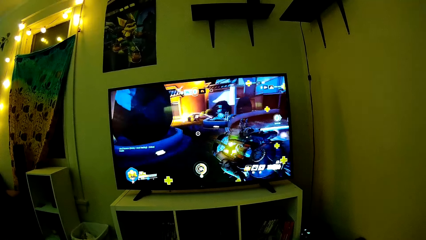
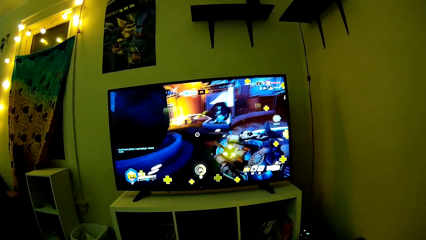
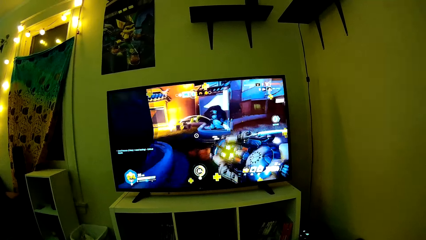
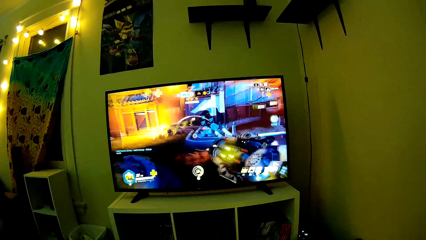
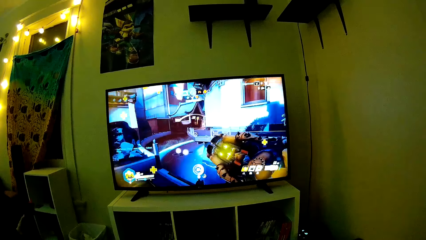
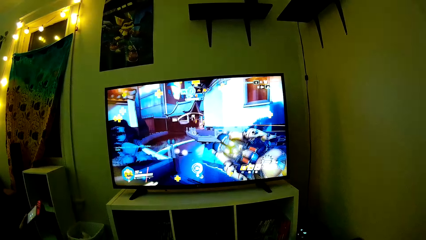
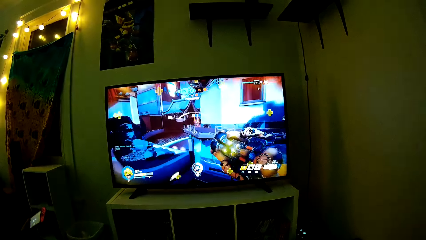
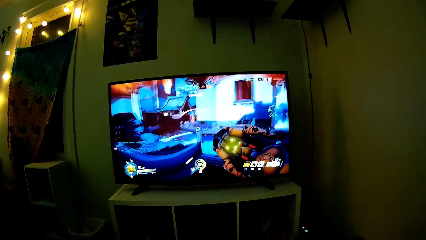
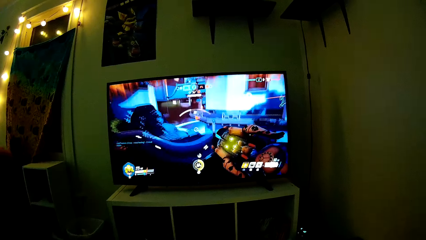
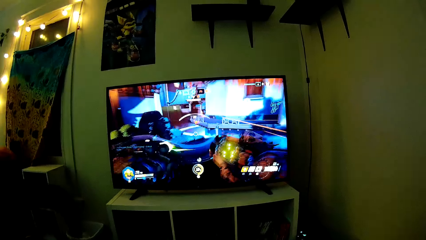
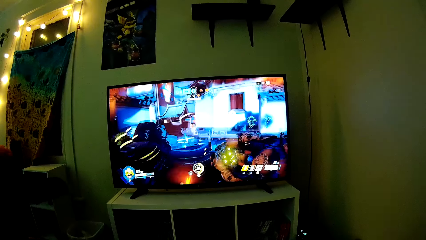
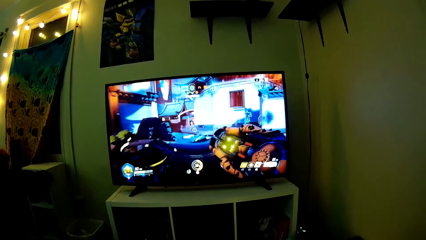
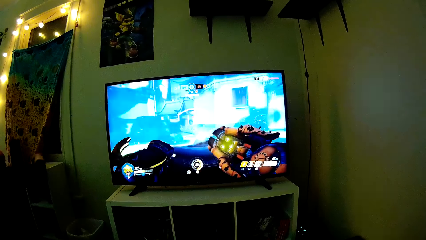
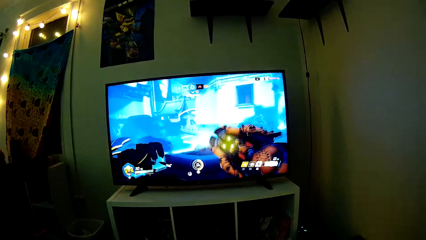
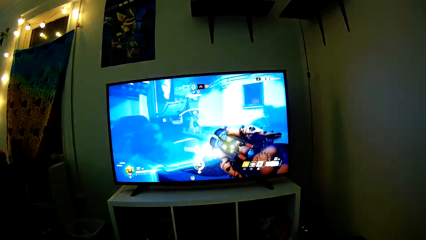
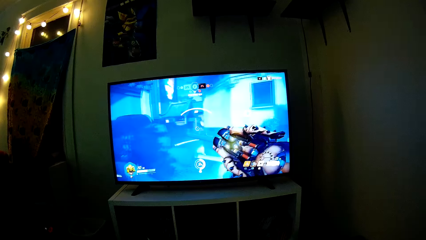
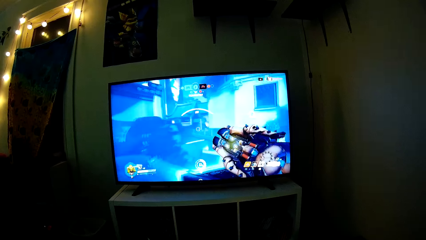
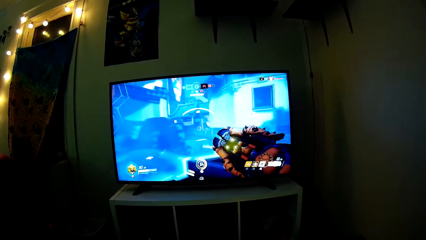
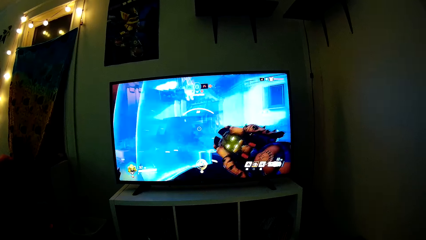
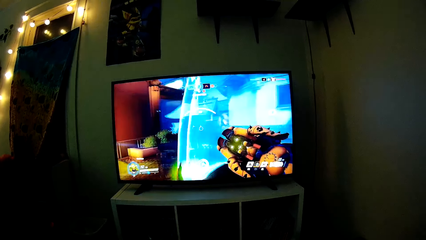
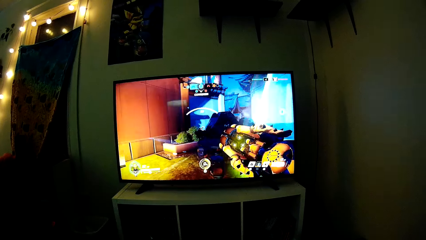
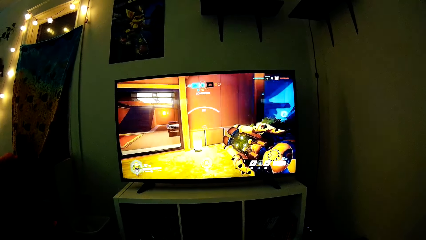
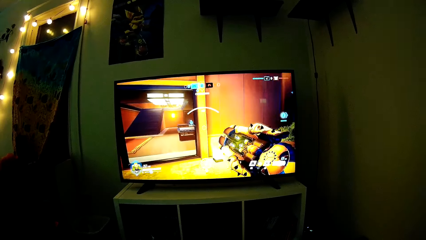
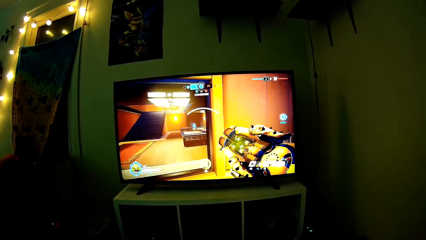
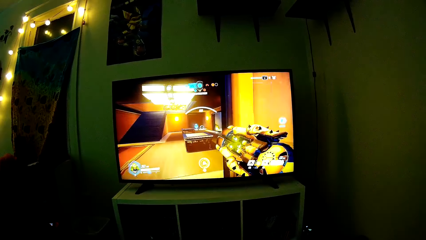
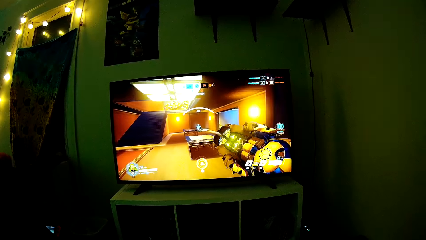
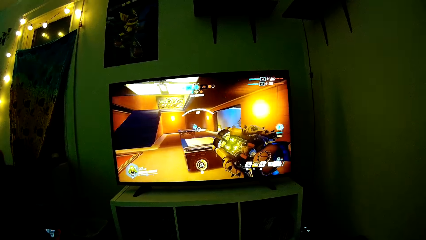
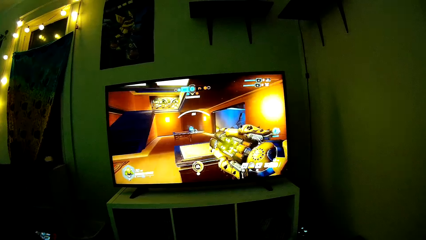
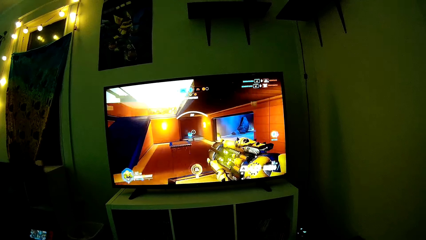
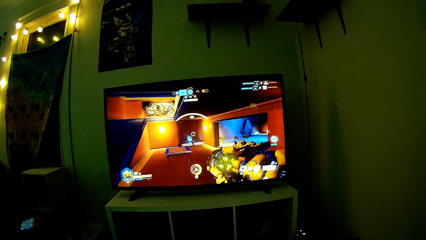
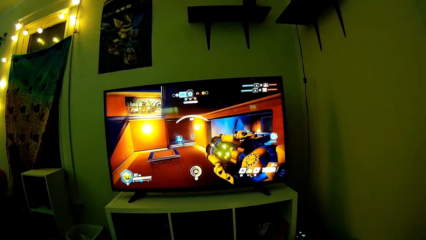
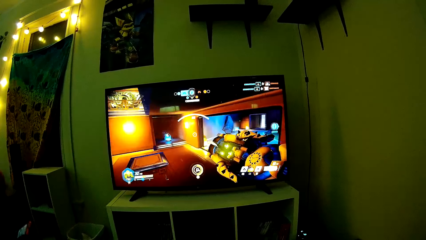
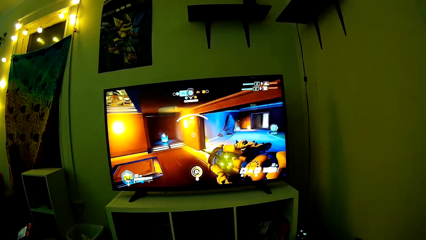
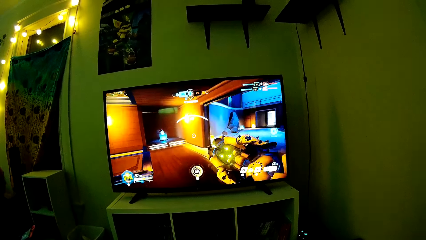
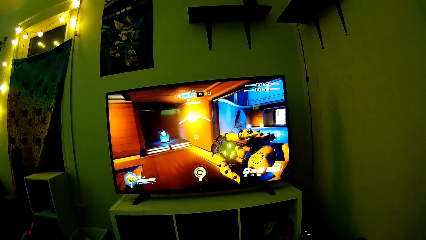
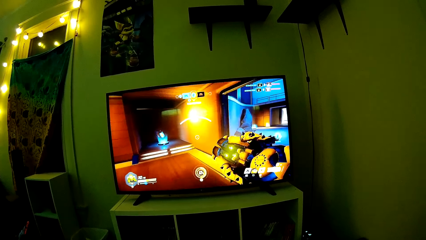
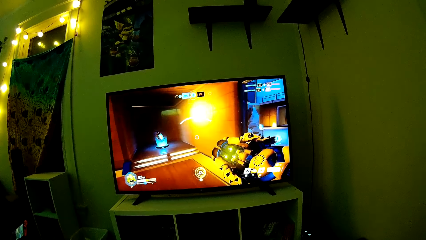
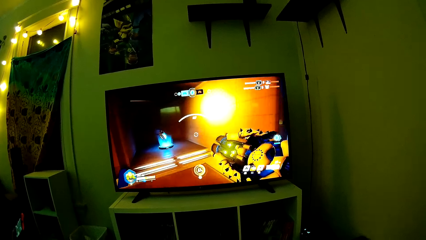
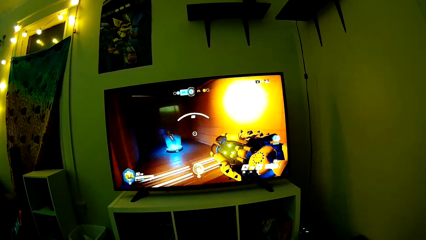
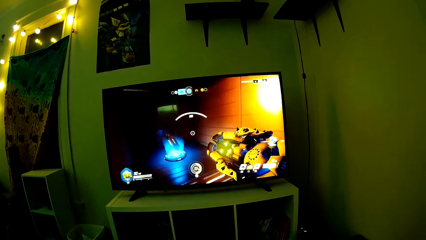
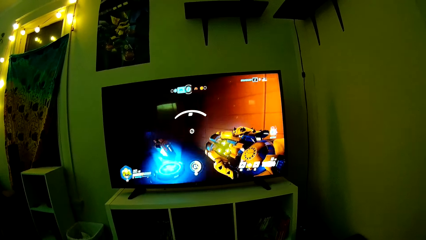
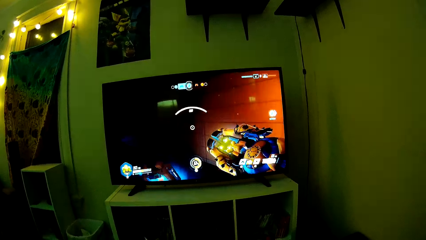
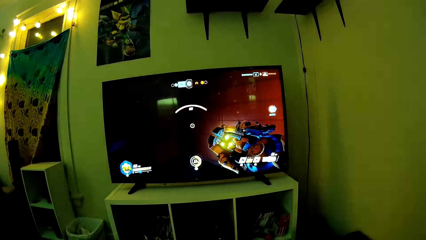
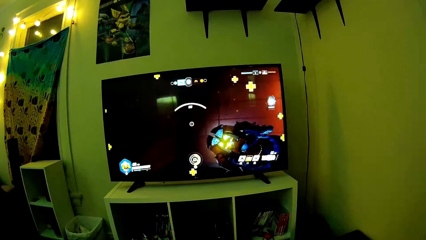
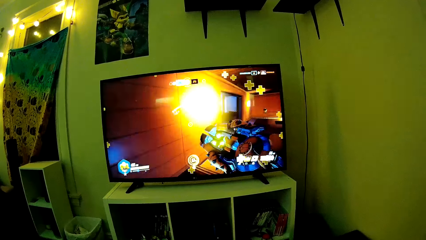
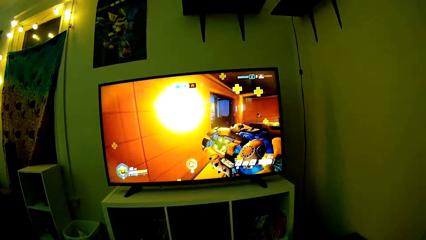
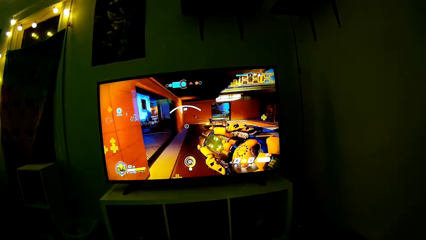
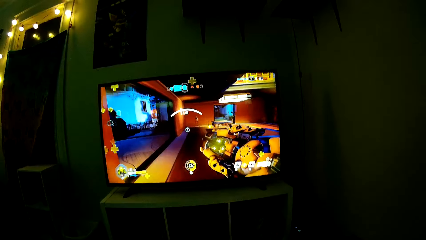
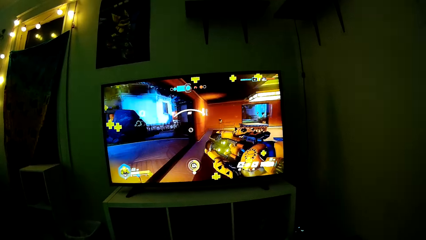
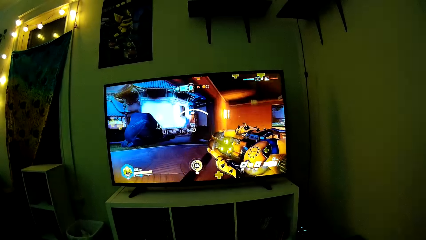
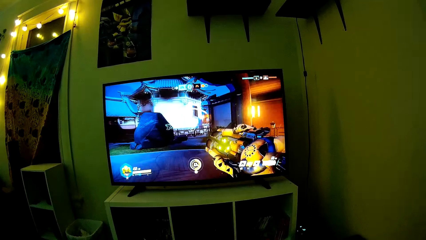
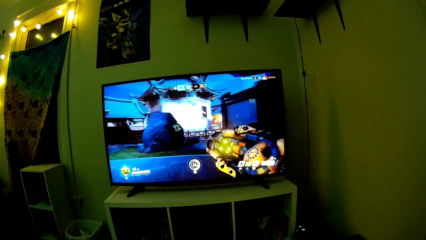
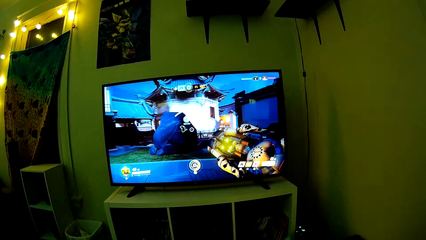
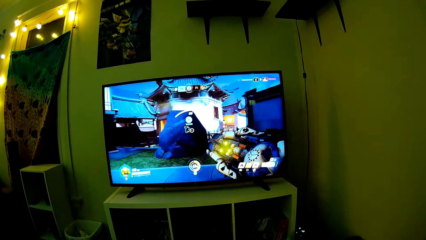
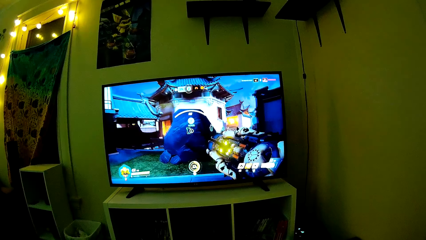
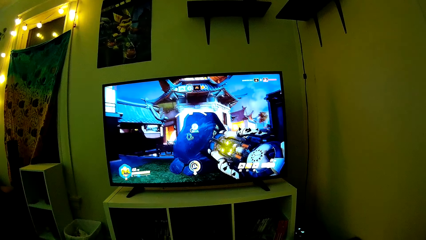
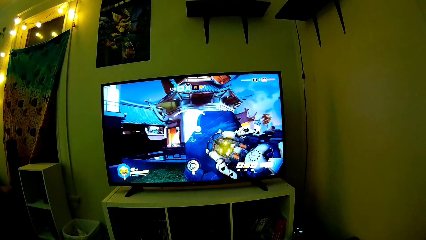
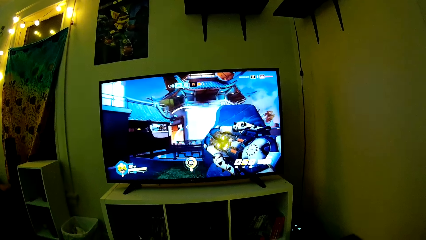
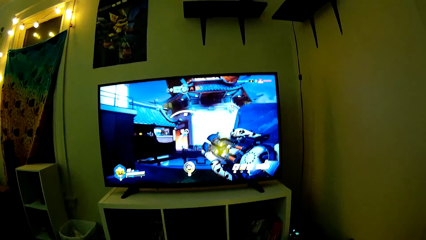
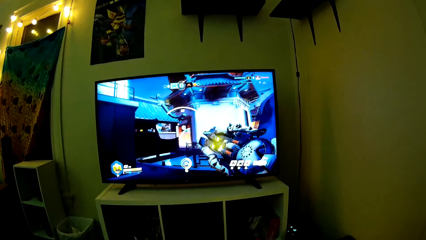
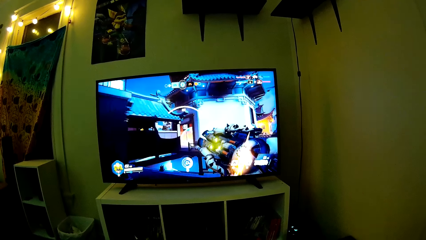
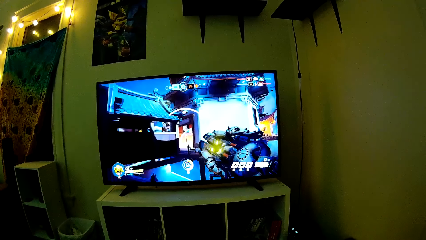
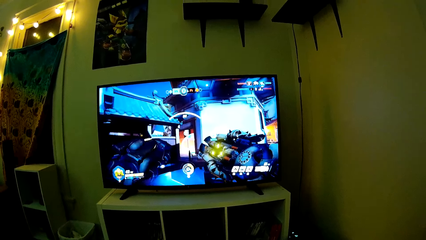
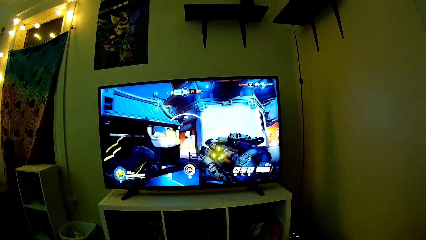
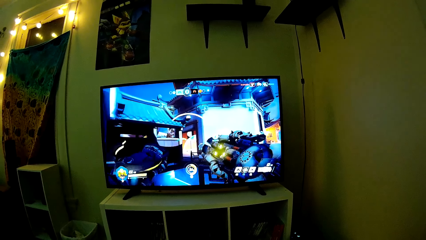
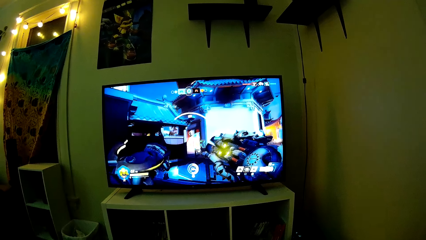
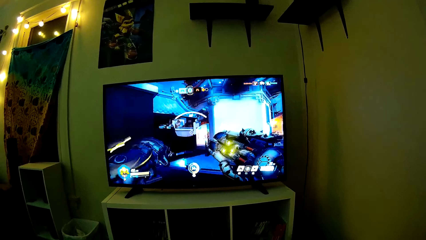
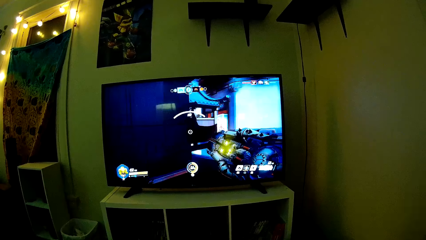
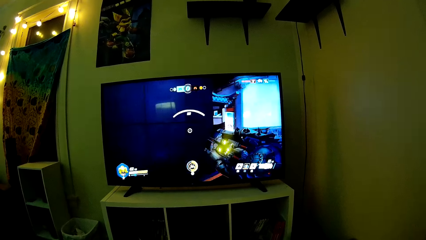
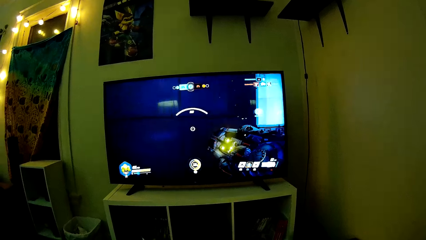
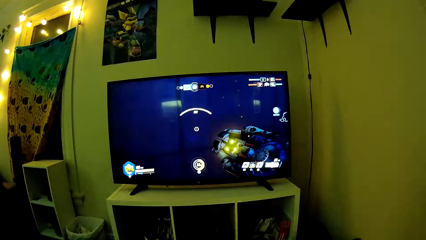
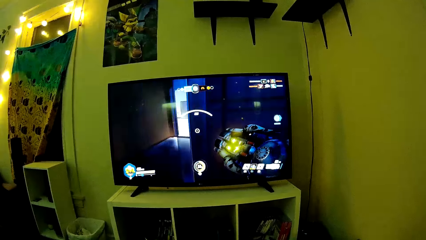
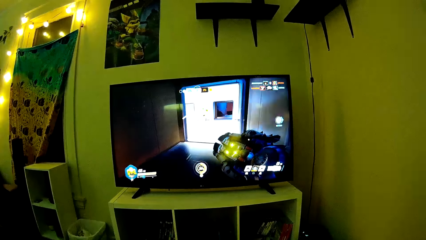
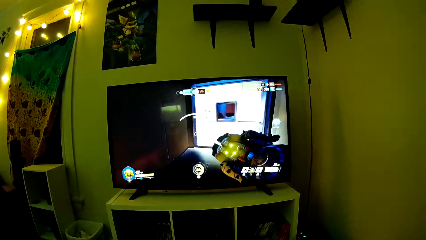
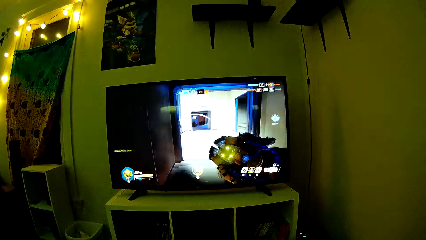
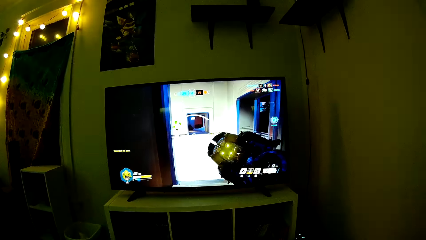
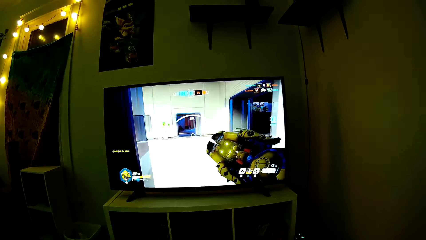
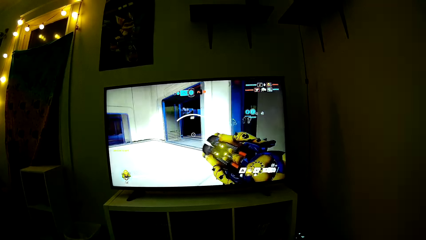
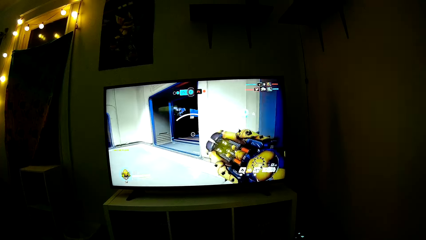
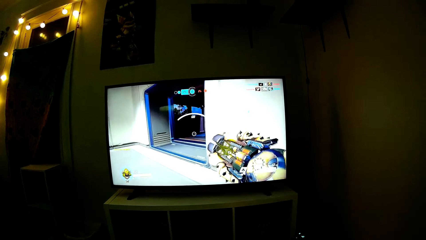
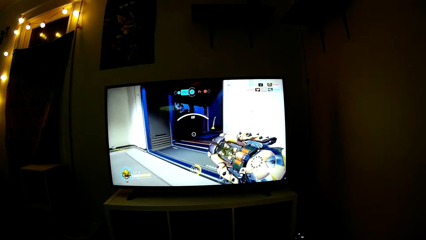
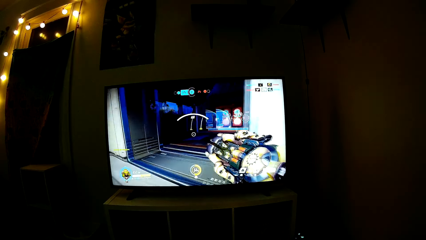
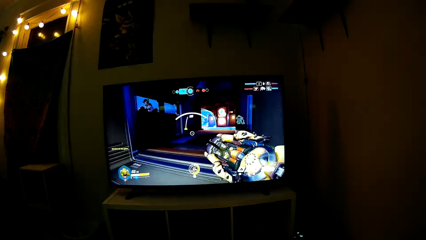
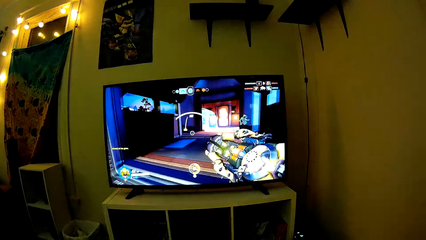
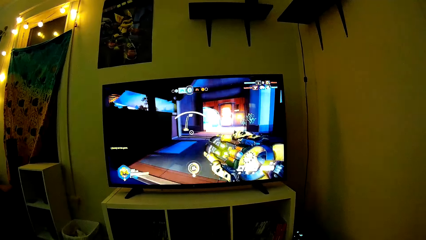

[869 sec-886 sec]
A man holds a game controller. The man looks for something on the window. The camera wearer plays PlayStation on the TV.
